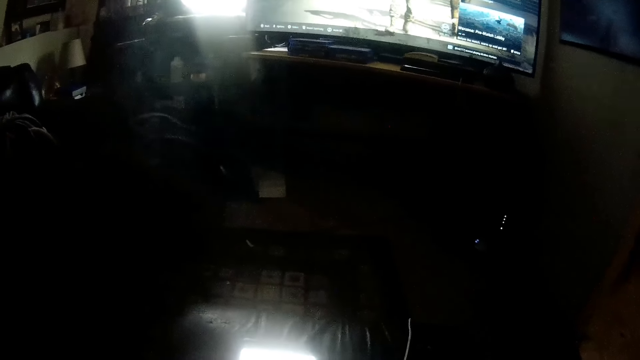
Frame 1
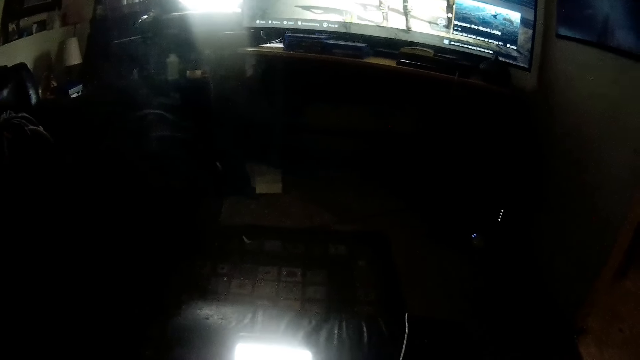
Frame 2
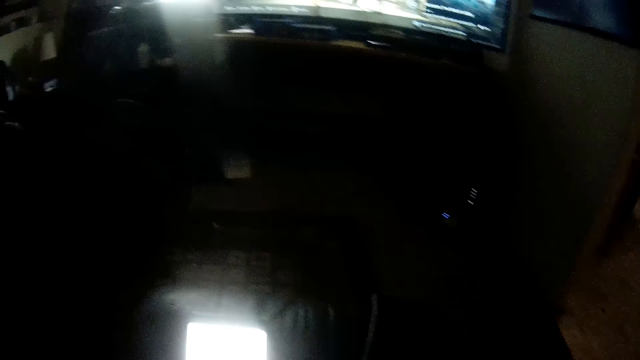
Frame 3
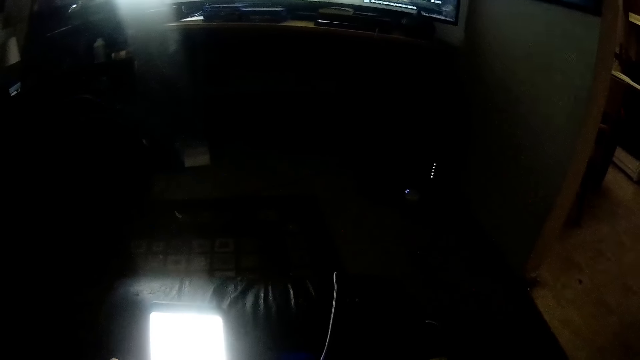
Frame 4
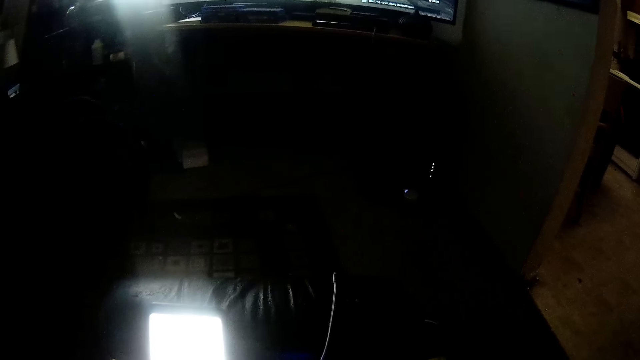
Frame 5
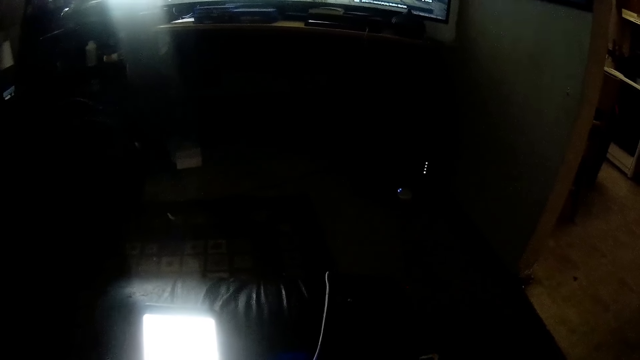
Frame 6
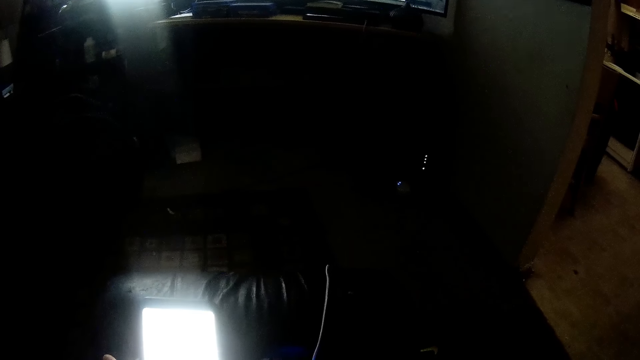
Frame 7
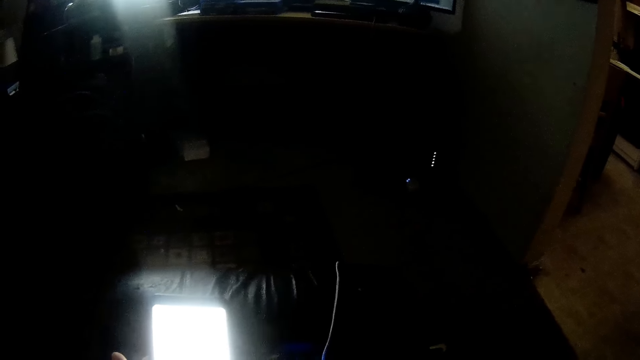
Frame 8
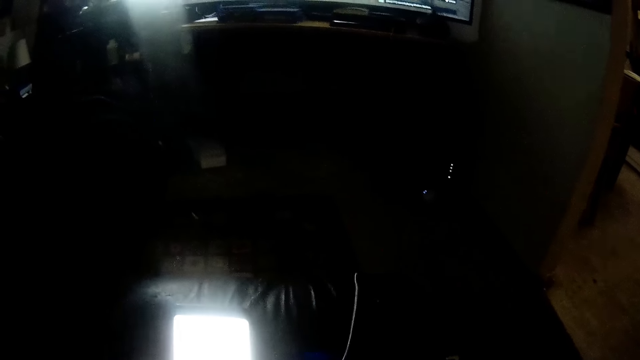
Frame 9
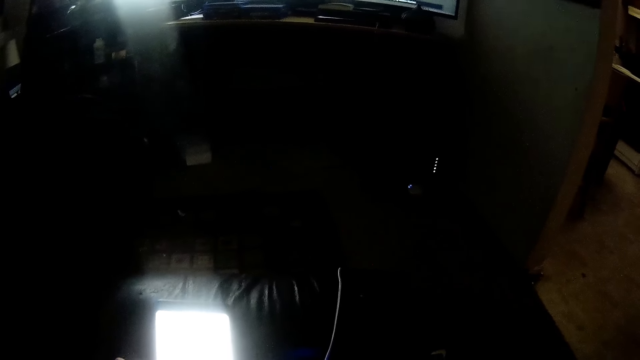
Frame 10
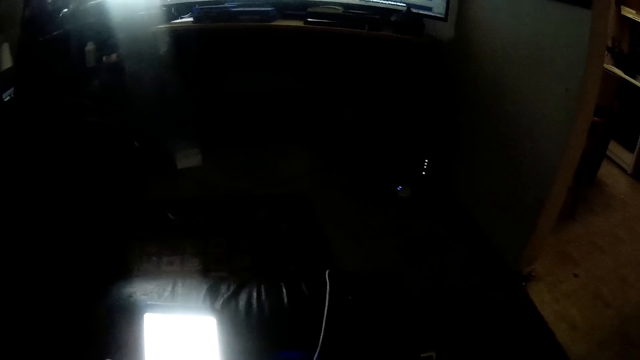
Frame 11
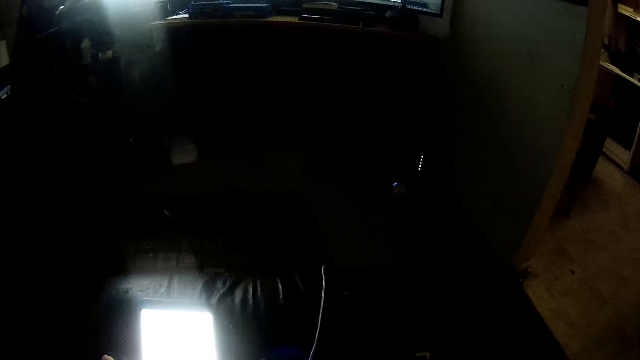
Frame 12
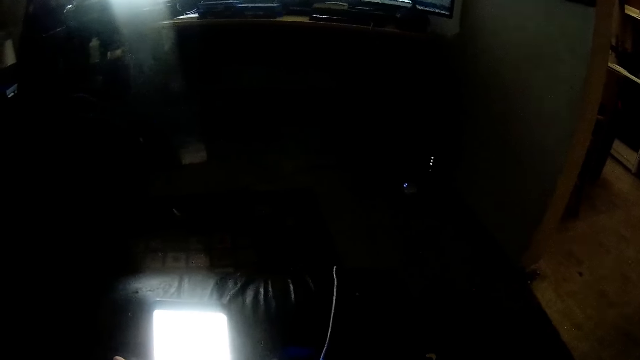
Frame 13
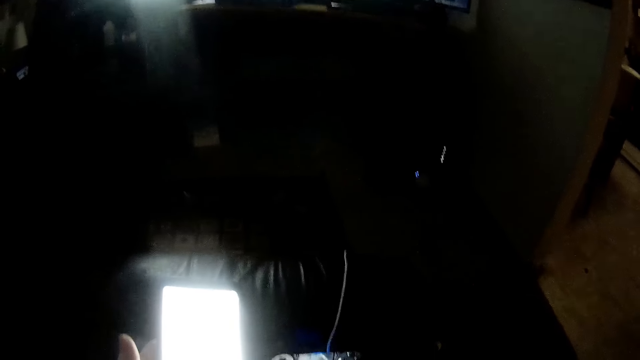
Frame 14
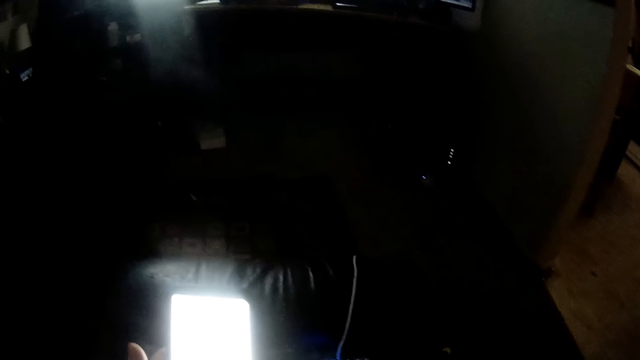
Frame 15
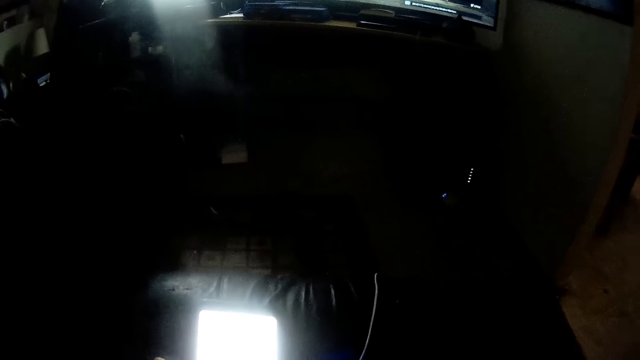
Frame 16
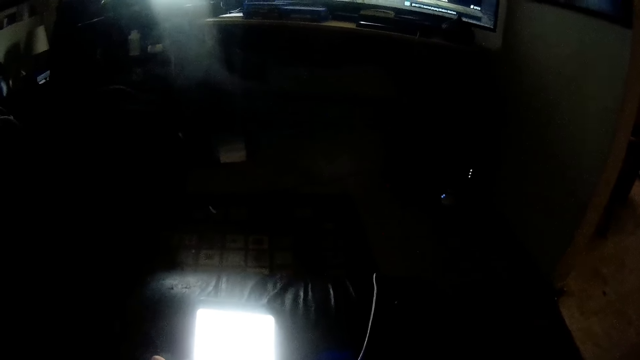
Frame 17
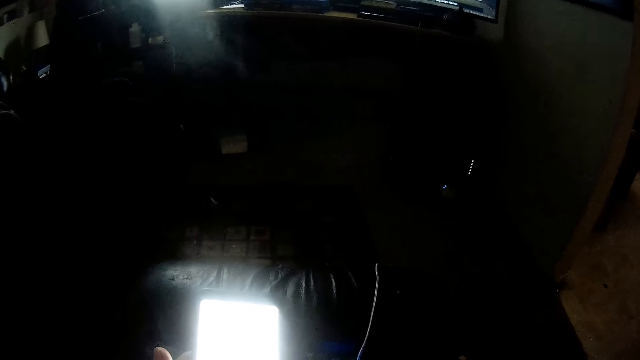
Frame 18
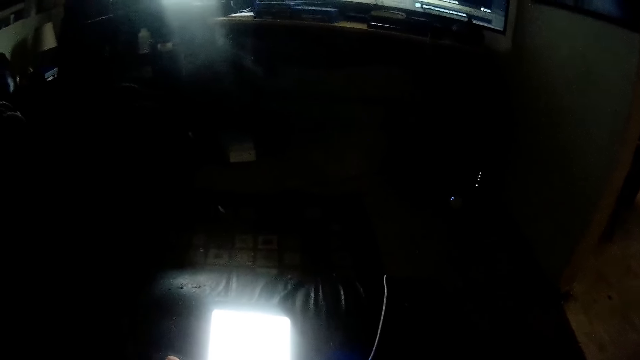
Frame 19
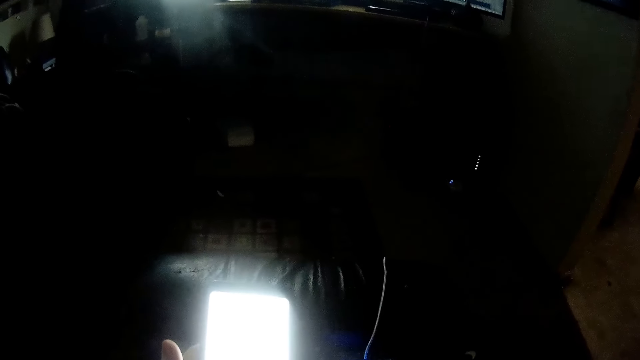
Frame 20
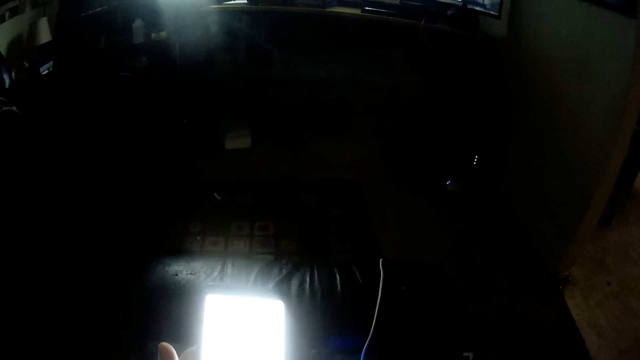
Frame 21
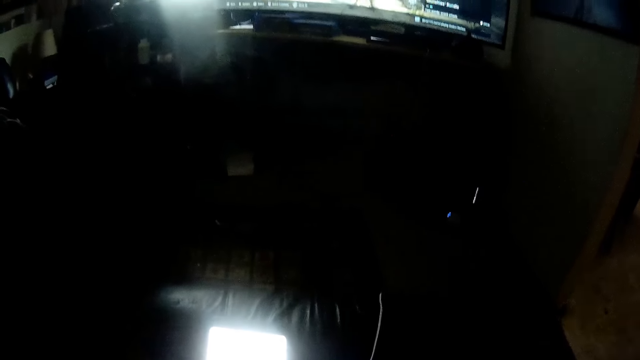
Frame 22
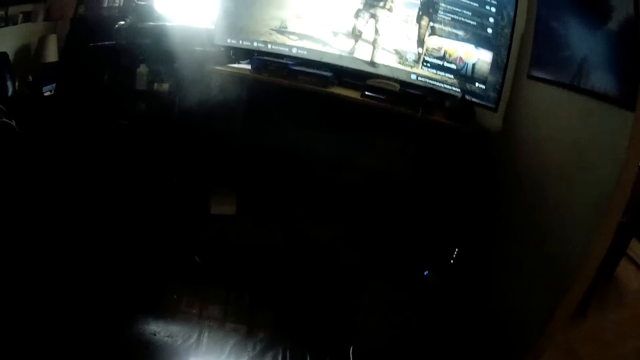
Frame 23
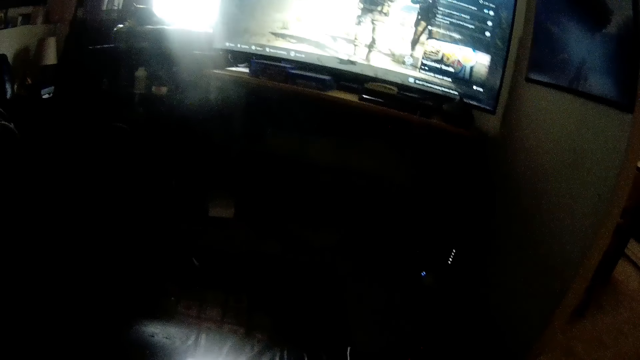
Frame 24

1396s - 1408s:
The camera wearer looks at the console gamepad.

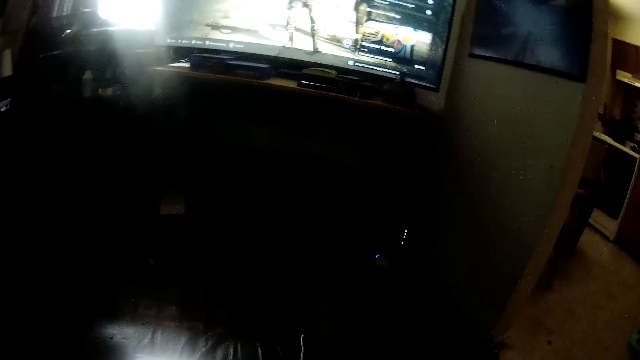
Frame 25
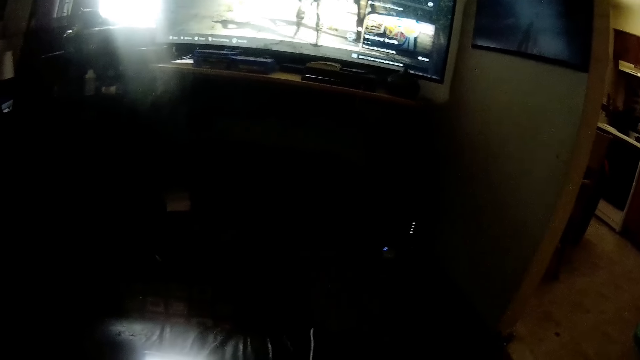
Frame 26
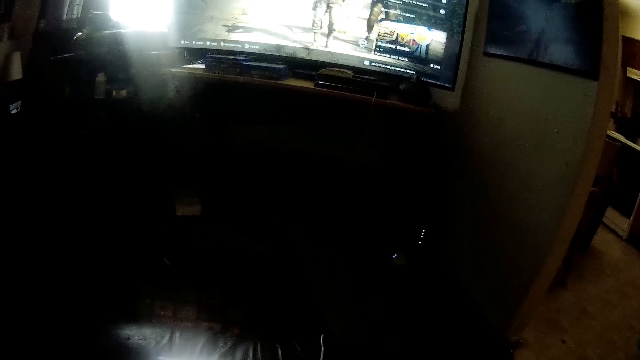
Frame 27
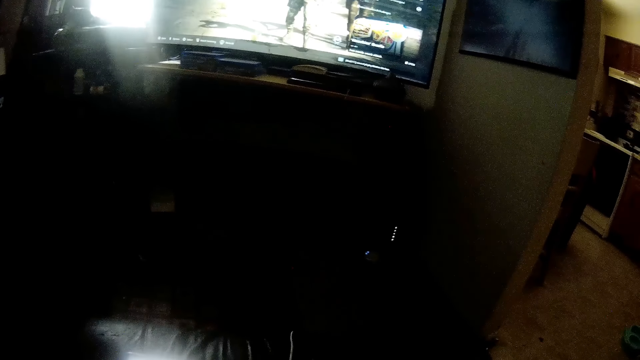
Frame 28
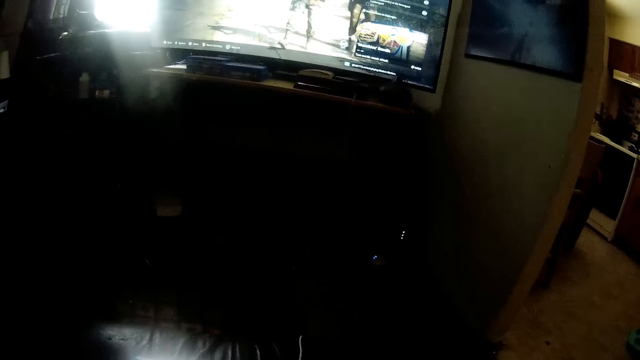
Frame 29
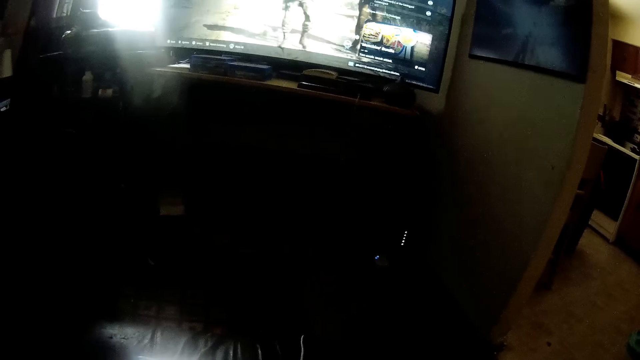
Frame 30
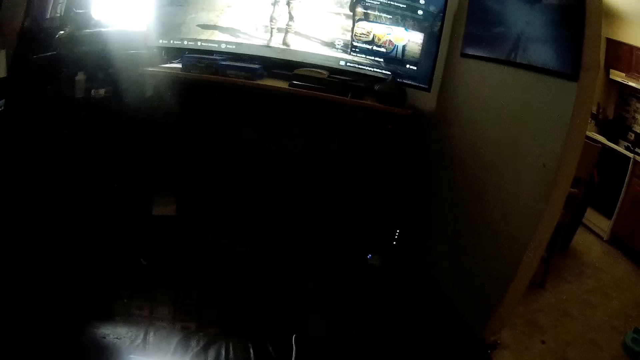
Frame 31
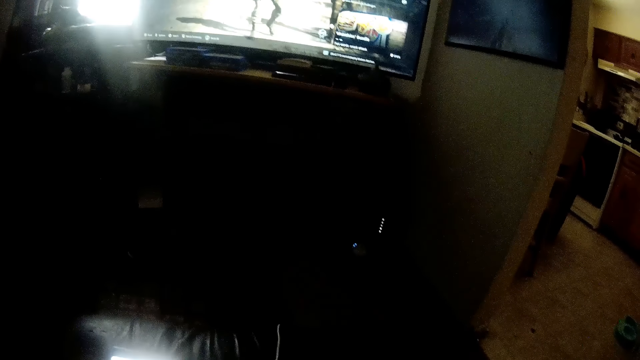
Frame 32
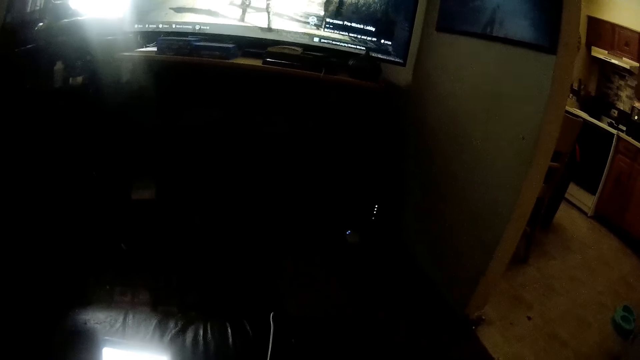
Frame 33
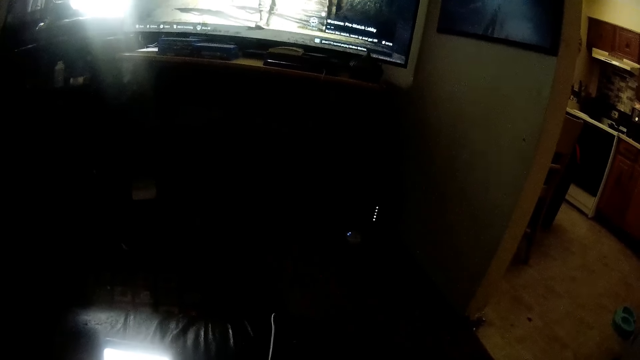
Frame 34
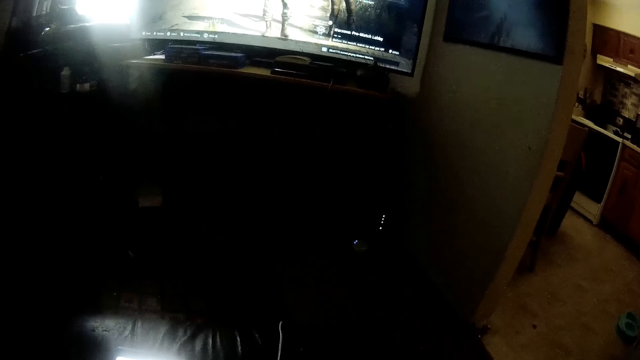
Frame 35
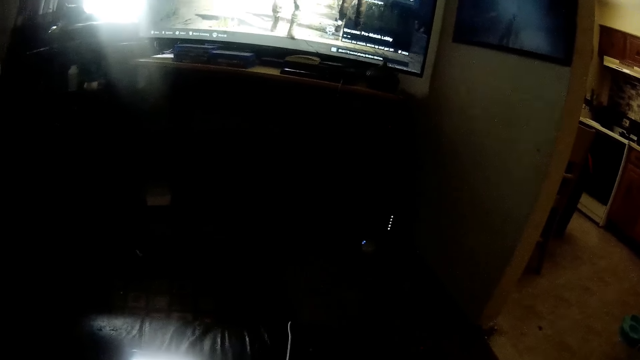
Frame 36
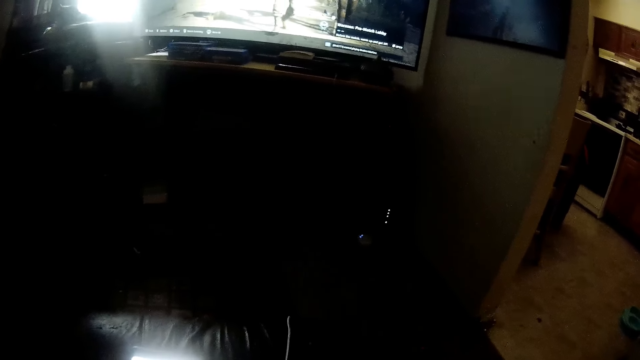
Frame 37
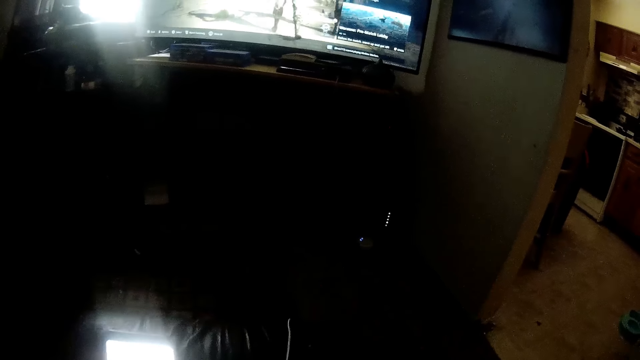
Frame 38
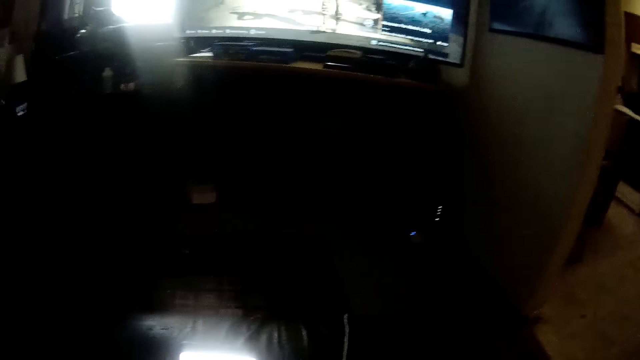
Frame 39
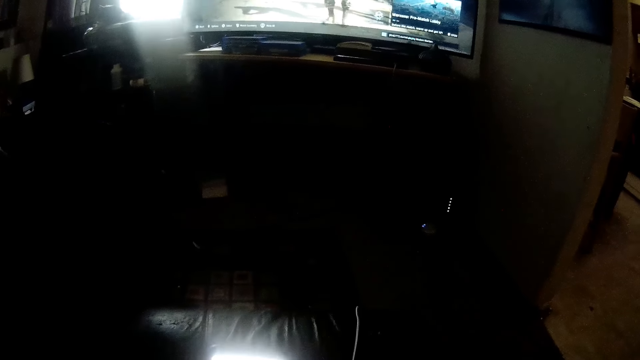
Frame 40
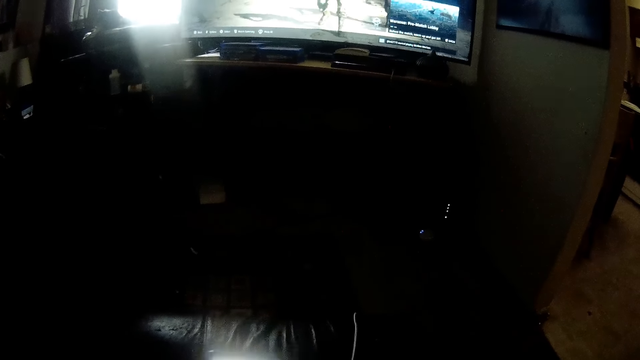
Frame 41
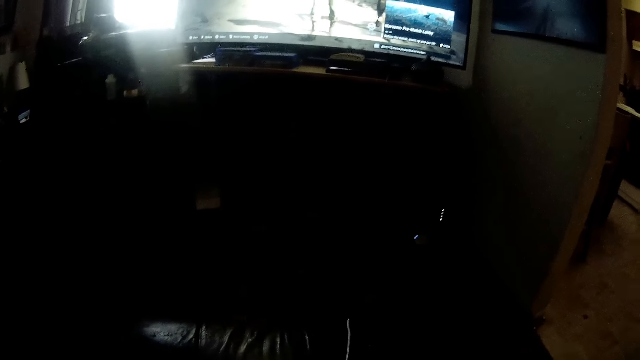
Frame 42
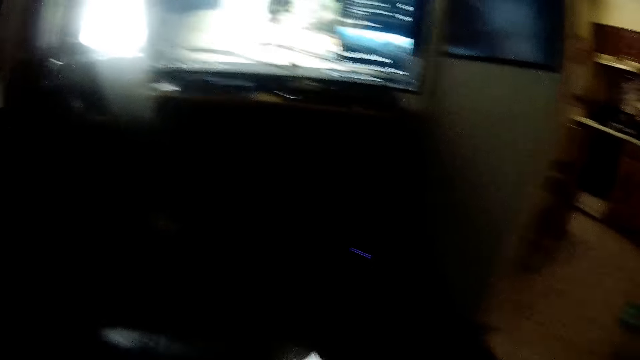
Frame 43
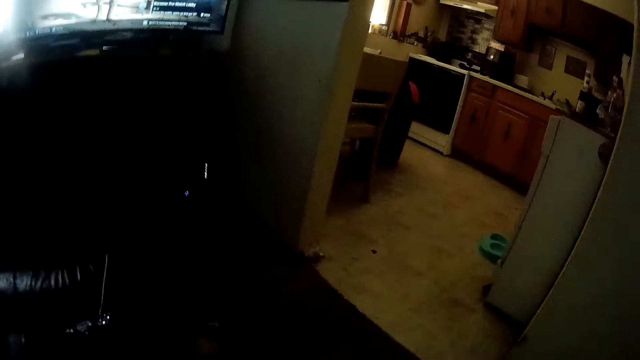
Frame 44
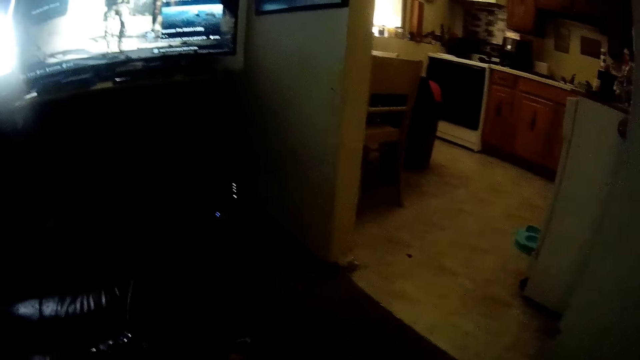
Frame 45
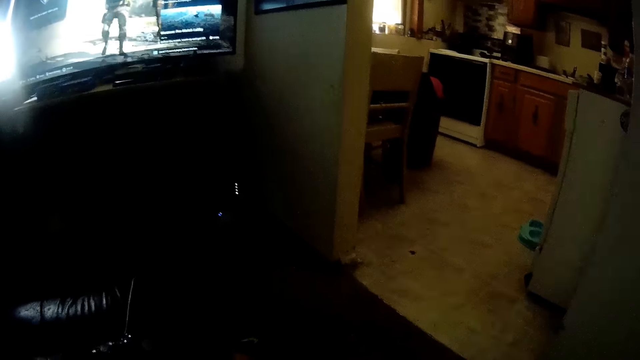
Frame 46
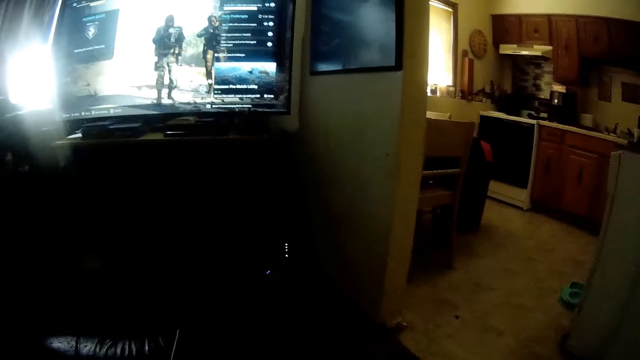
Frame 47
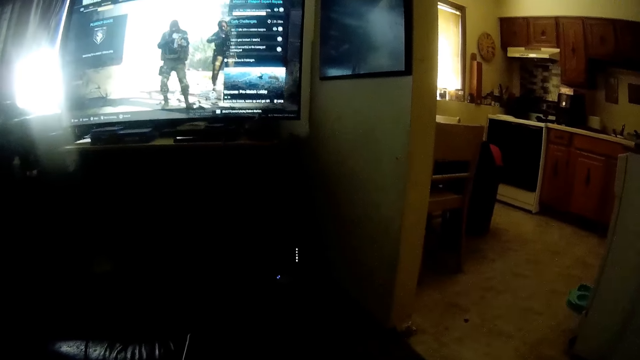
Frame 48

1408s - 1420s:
The camera wearer speaks with a woman. They move the hand.
